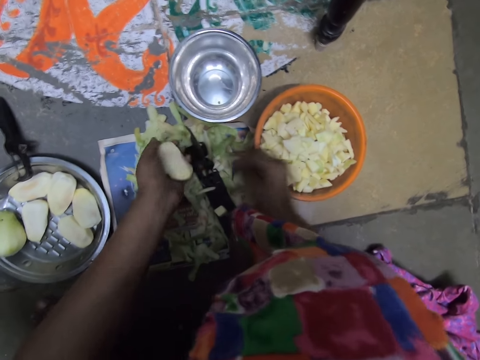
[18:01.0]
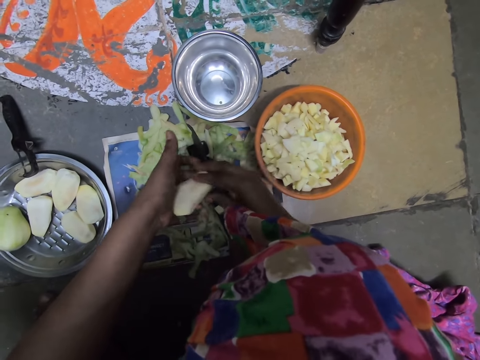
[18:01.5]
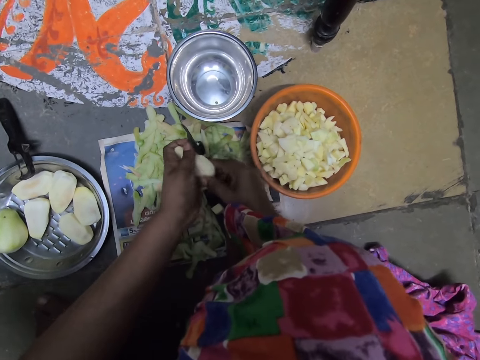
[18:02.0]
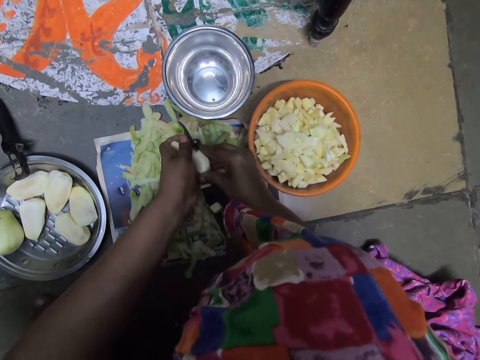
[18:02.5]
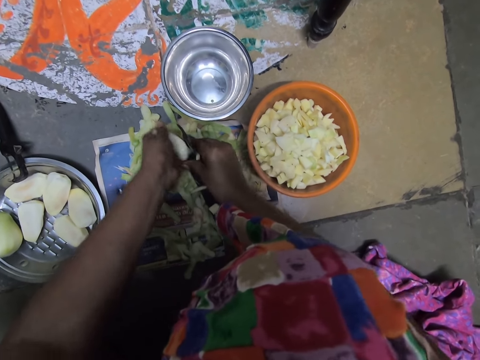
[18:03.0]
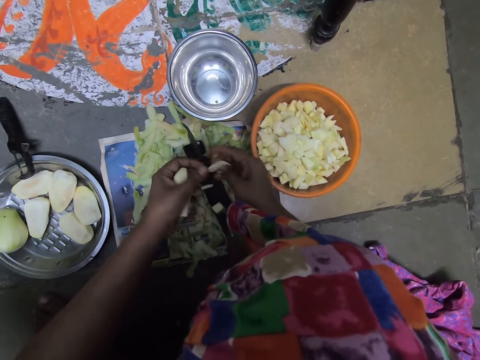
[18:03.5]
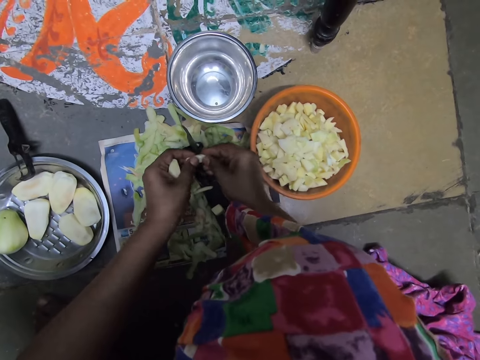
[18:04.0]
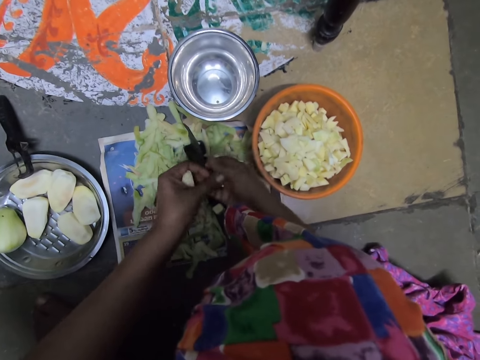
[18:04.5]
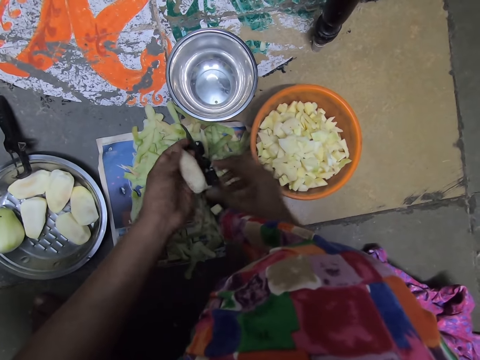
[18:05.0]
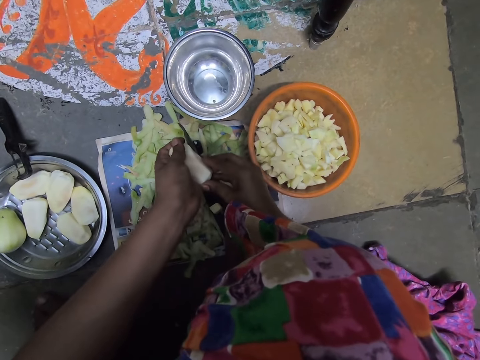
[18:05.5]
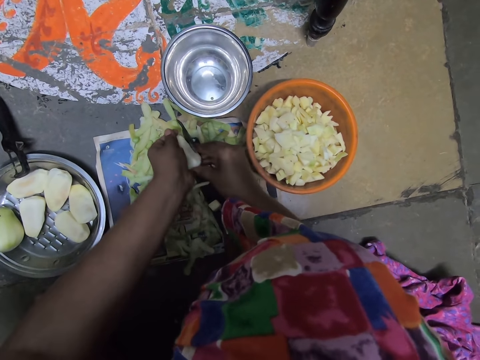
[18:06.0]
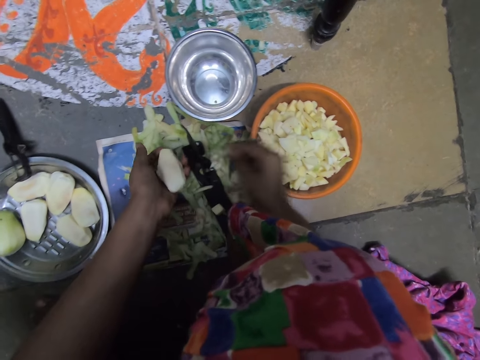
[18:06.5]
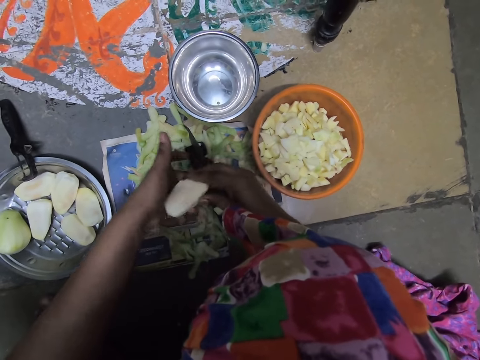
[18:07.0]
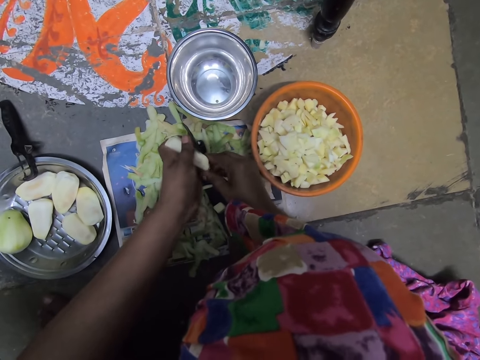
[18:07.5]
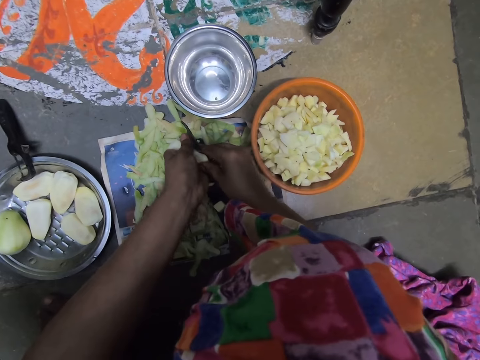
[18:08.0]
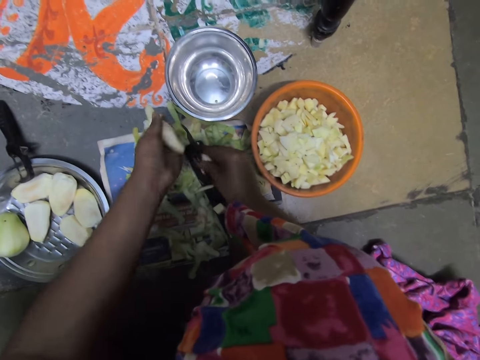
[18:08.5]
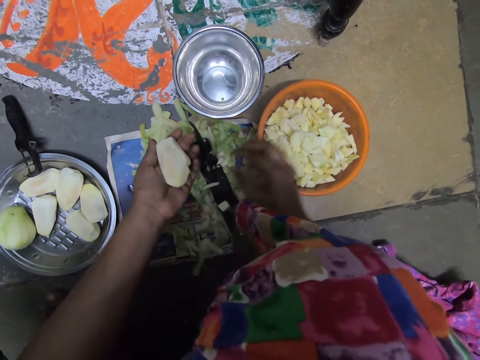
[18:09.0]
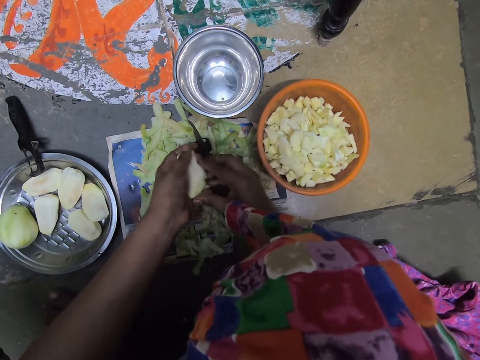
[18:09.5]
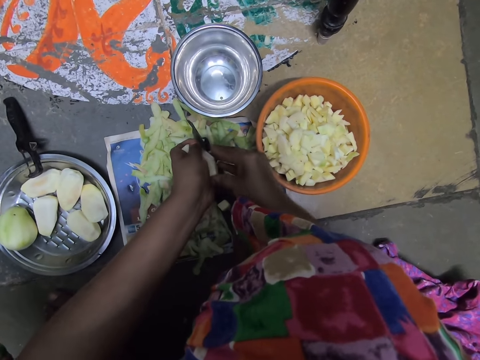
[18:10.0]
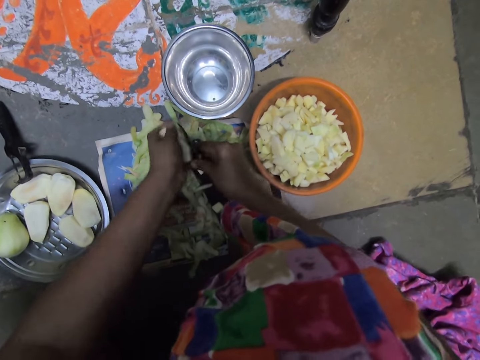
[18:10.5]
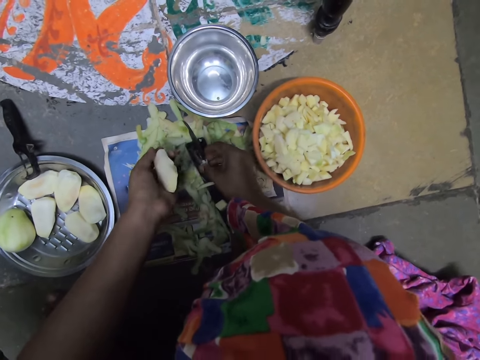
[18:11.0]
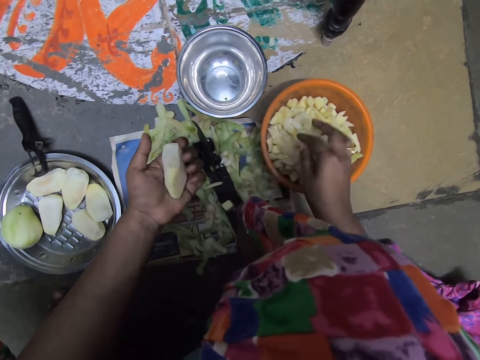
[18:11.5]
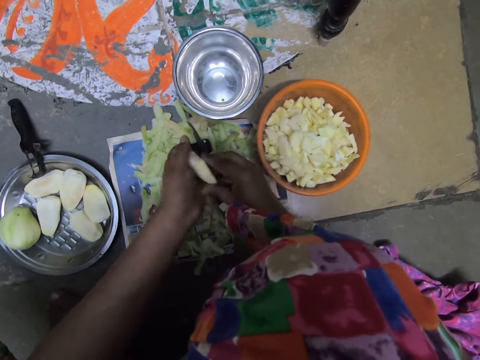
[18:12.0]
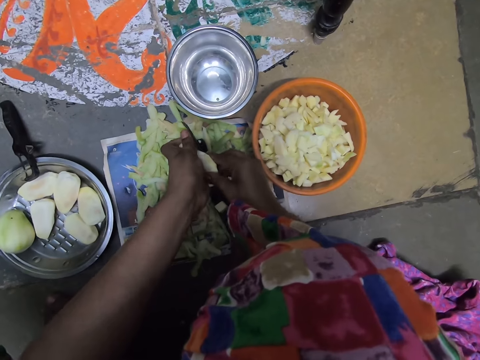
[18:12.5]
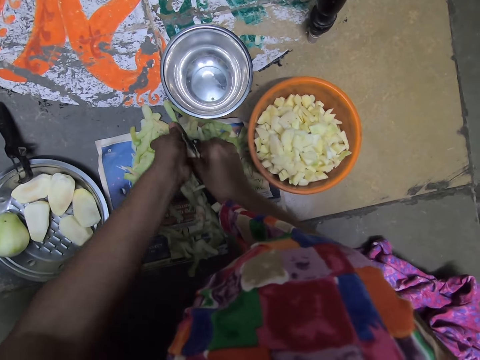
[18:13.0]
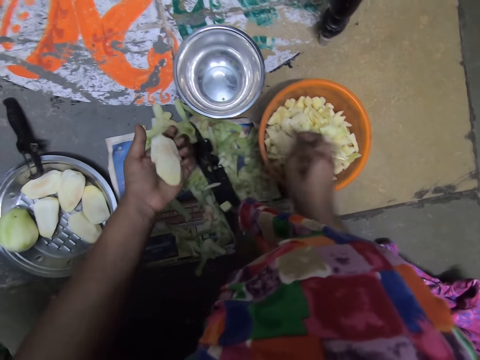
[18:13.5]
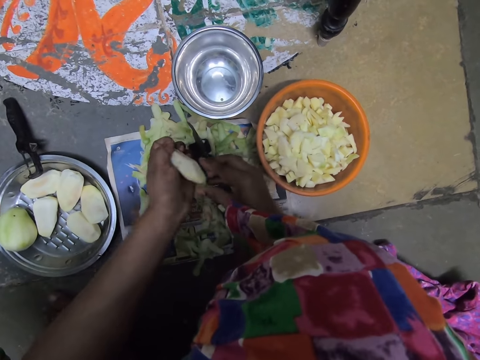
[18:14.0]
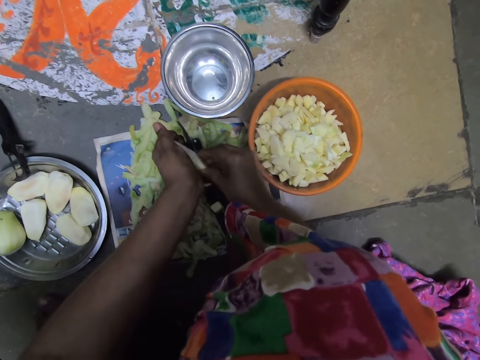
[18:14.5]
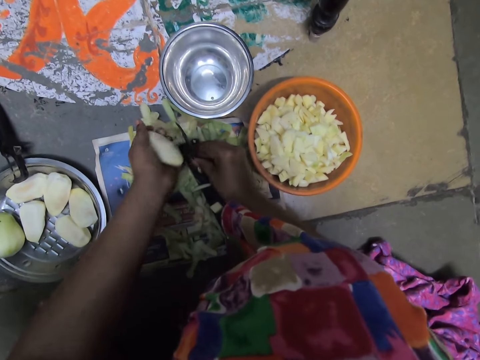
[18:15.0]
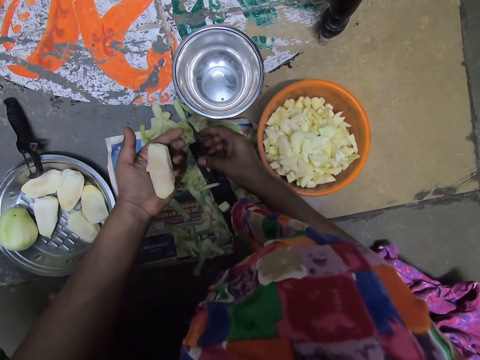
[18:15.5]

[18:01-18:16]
The camera wearer drops the potato chunk in her right hand in the plastic bowl on the ground. She holds the potato in her left hand with both hands. She cuts the potato in her hands with the boti knife on the ground. She holds the potato chunk in her right hand with both hands. She cuts the potato chunk in her hands with the boti knife on the ground. She passes the potato chunk from her left hand to her right hand. She drops the potato chunks in her right hand in the plastic bowl on the ground. She holds the potato in her left hand with both hands. She cuts the potato in her hands with the boti knife on the ground. She drops the potato chunks in her right hand in the plastic bowl on the ground. She holds the potato in her left hand with both hands. She cuts the potato in her hands with the boti knife on the ground. She drops the potato chunks in her right hand in the plastic bowl on the ground. She holds the potato in her left hand with both hands. She cuts the potato in her hands with the boti knife on the ground. She picks up a potato chunk on the boti knife with her right hand. She drops the potato chunks in her right hand in the plastic bowl on the ground. She holds the potato in her left hand with both hands. She cuts the potato in her hands with the boti knife on the ground. She drops the potato chunks in her right hand in the plastic bowl on the ground. She holds the potato in her left hand with both hands. She cuts the potato in her hands with the boti knife on the ground.

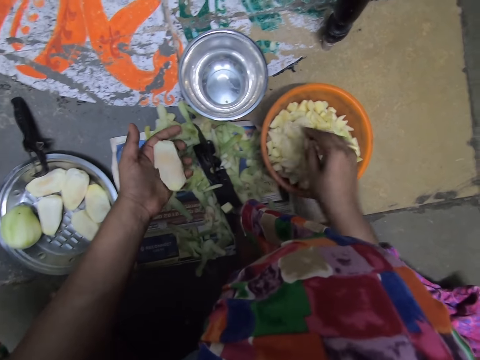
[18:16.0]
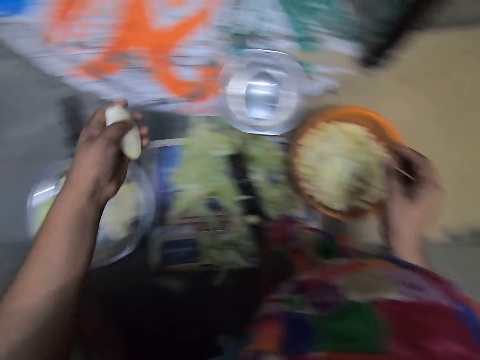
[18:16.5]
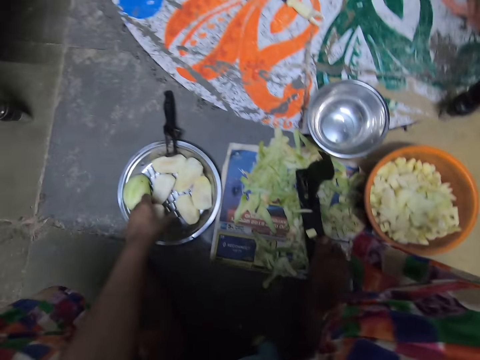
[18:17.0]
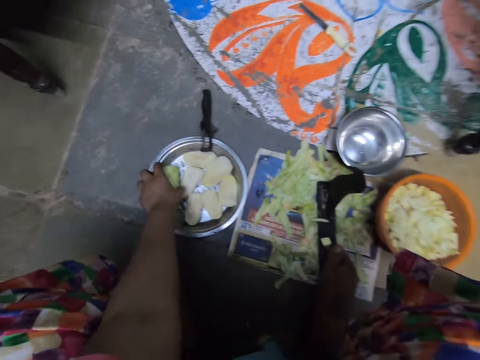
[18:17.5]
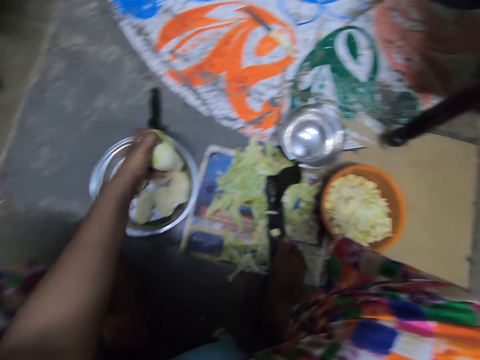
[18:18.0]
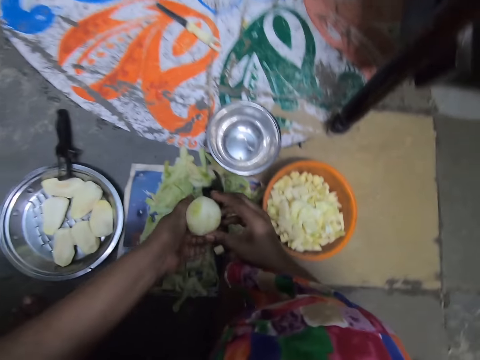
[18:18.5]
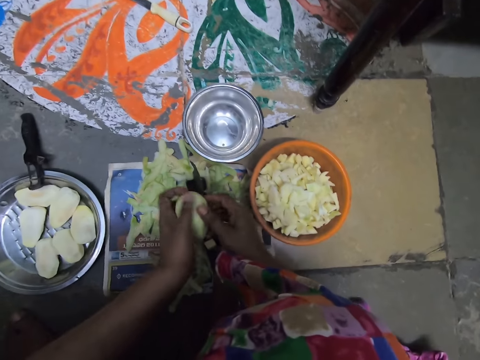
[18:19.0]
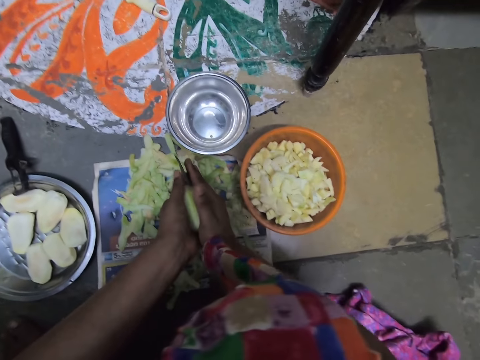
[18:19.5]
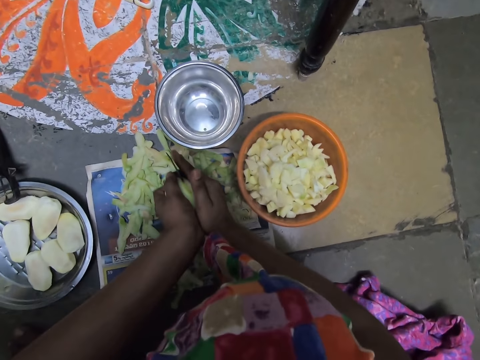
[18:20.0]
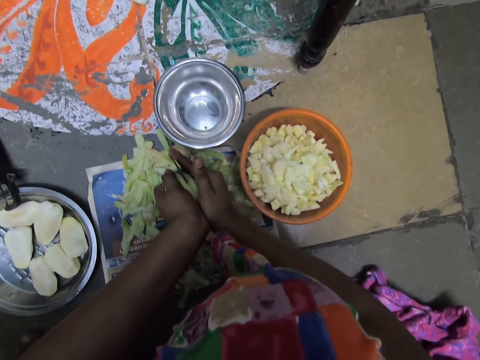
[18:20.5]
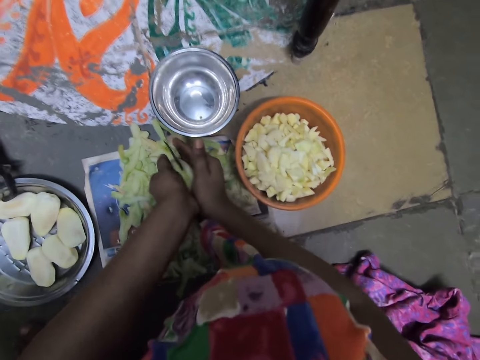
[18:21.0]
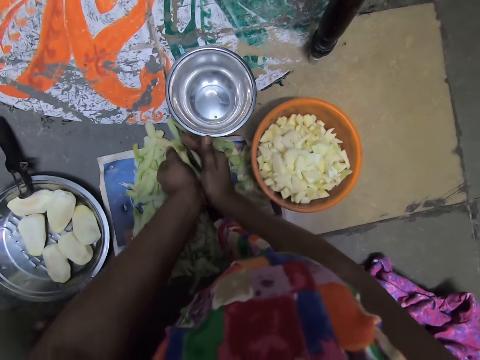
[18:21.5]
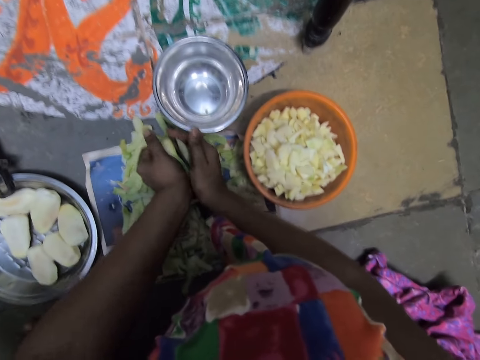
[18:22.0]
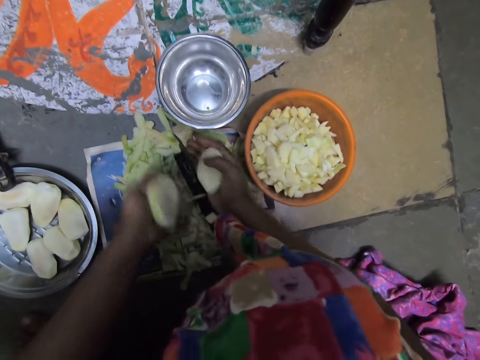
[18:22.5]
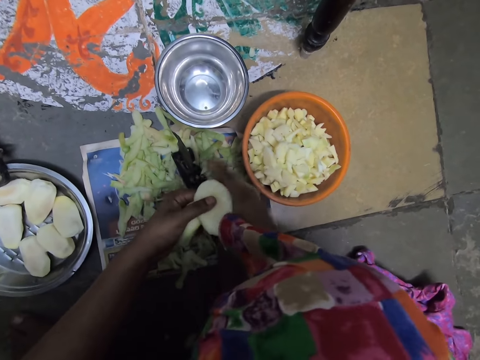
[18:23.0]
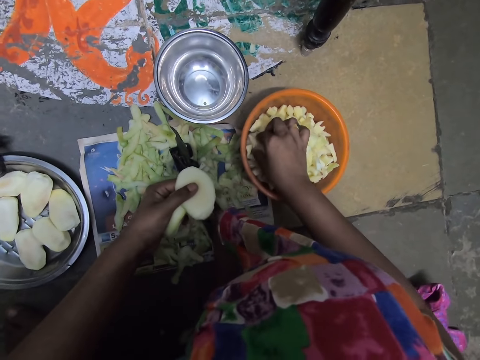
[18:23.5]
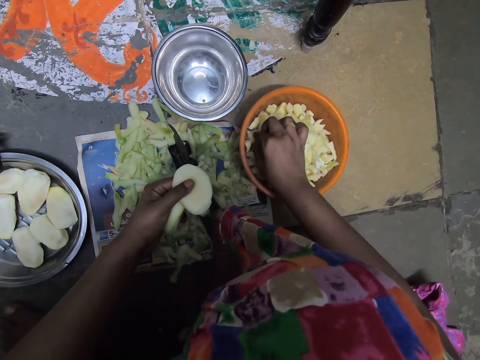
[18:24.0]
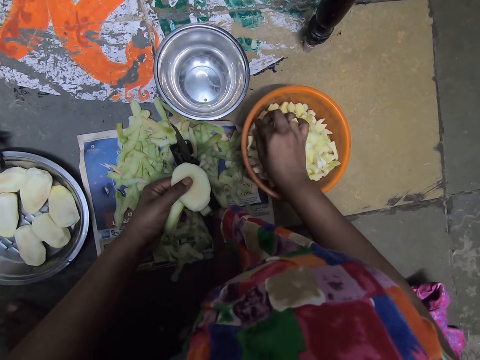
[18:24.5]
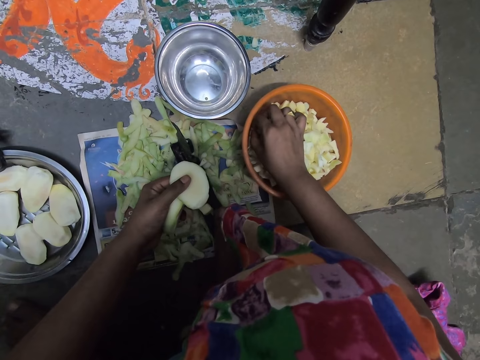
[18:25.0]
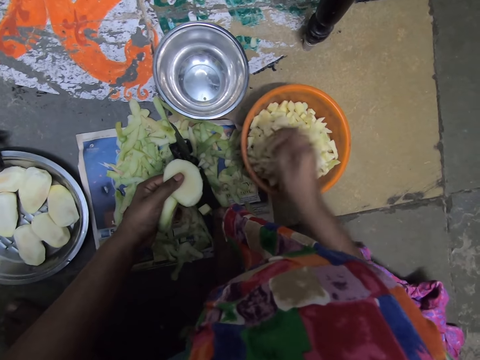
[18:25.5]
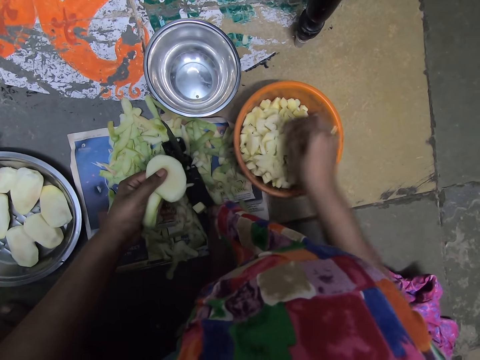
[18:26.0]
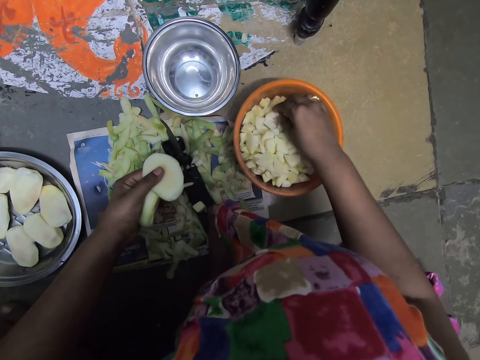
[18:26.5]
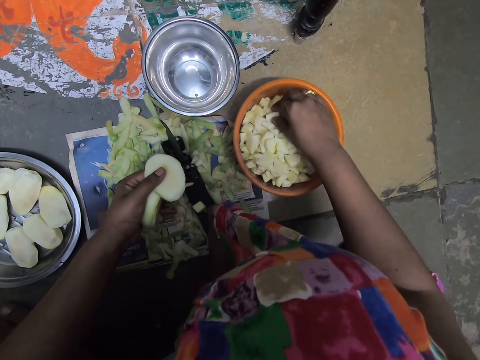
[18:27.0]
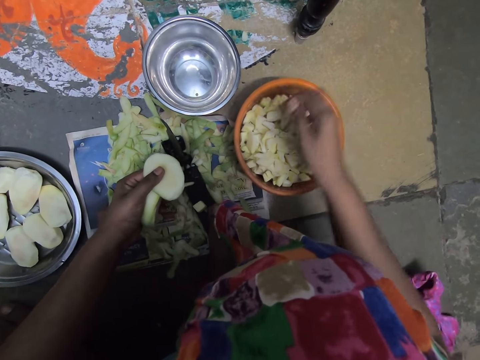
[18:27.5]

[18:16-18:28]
The camera wearer drops the potato slice into the plastic bowl on the floor with her right hand. She puts the potato into a steel bowl on the floor with her left hand. She takes a potato or mango from the steel bowl on the floor with her left hand. She turns the potato in her left hand with her right hand. She slices the potato with both hands with the knife on the knife stand. She passes the potato from her right hand to her left hand. She reaches into the plastic bowl on the floor with her right hand. She removes particles from the plastic bowl with her right hand.
